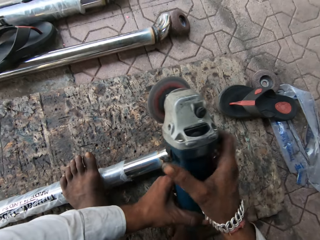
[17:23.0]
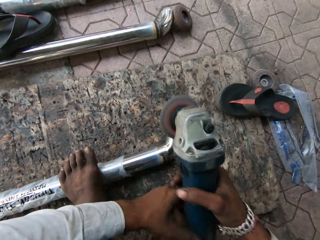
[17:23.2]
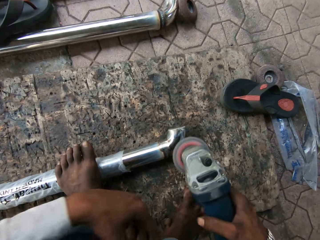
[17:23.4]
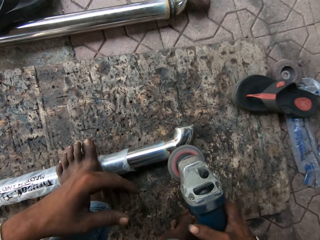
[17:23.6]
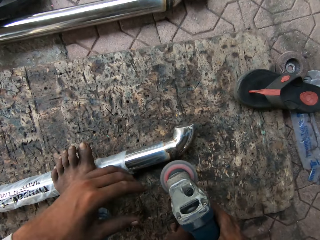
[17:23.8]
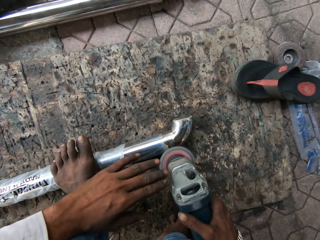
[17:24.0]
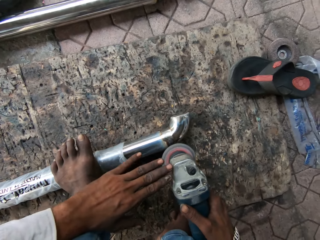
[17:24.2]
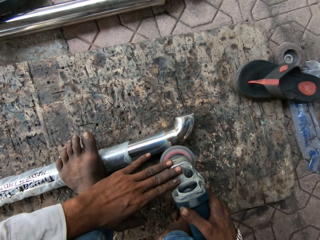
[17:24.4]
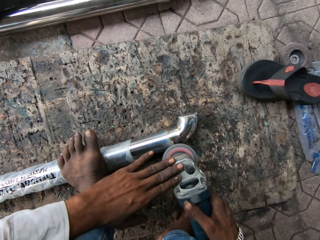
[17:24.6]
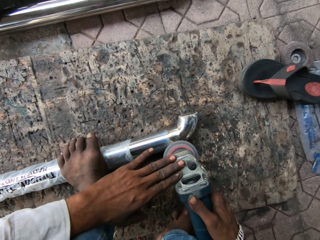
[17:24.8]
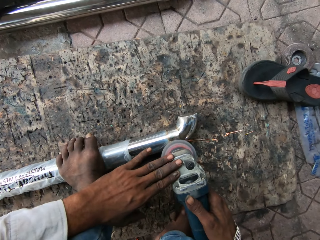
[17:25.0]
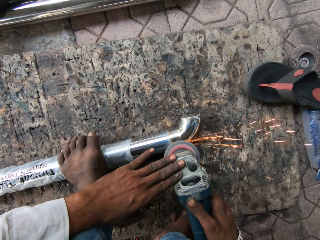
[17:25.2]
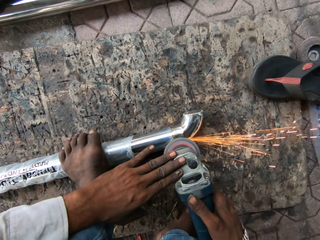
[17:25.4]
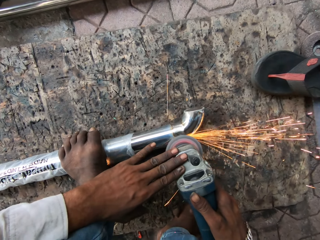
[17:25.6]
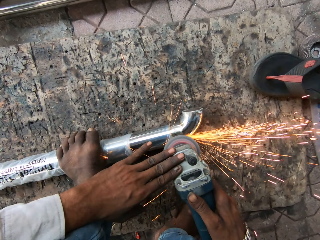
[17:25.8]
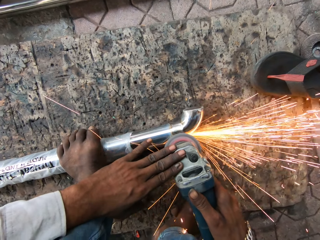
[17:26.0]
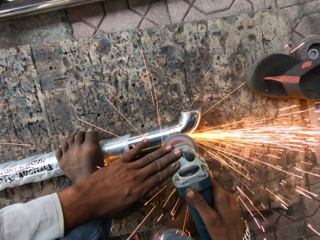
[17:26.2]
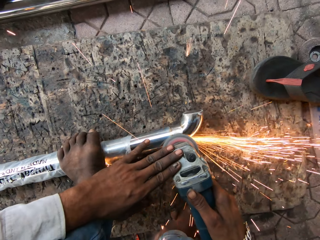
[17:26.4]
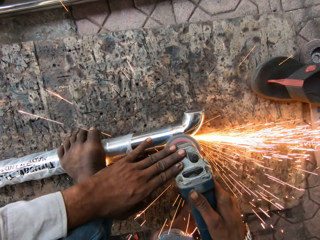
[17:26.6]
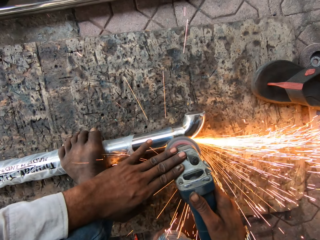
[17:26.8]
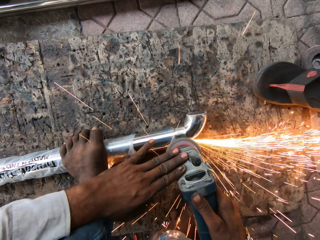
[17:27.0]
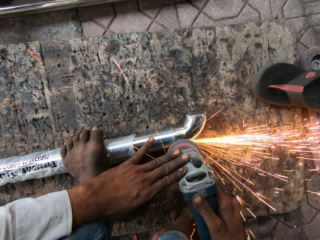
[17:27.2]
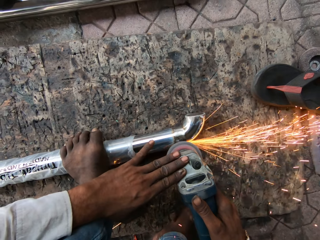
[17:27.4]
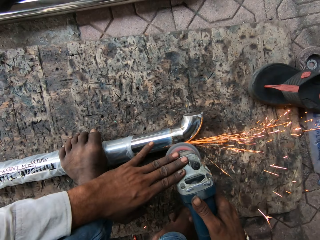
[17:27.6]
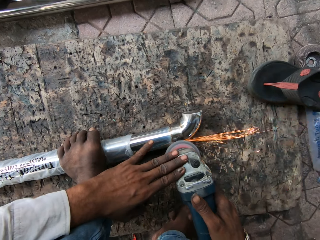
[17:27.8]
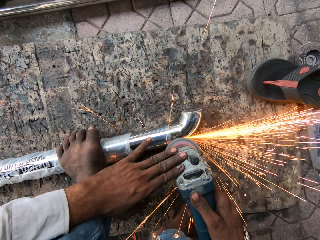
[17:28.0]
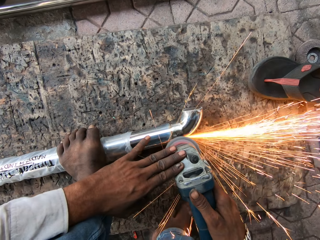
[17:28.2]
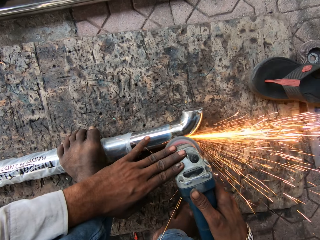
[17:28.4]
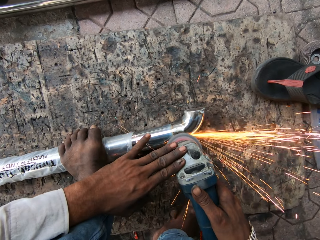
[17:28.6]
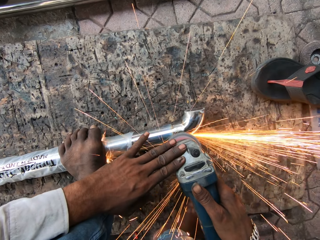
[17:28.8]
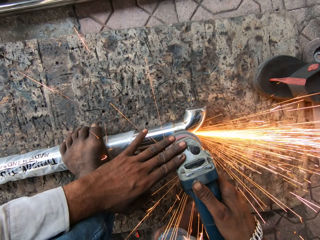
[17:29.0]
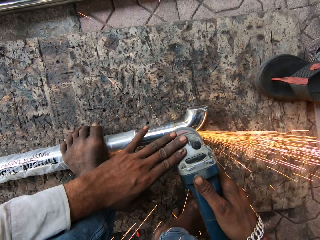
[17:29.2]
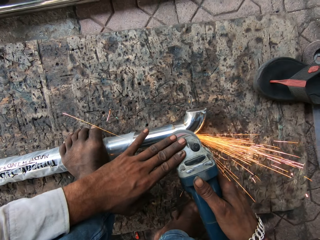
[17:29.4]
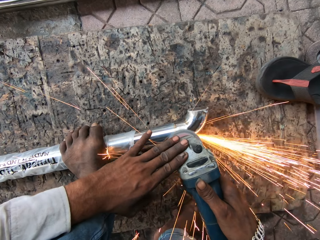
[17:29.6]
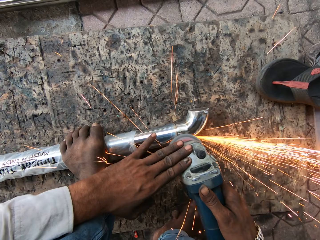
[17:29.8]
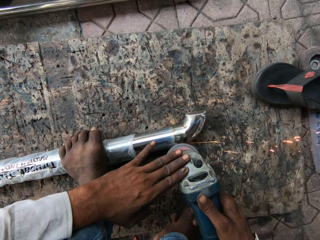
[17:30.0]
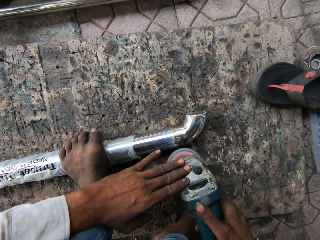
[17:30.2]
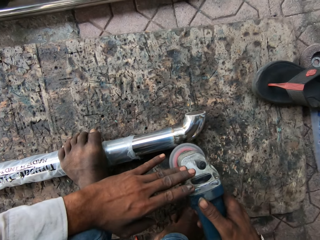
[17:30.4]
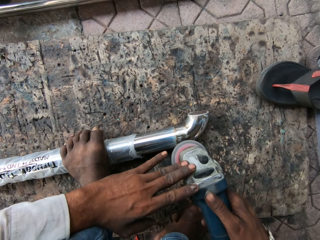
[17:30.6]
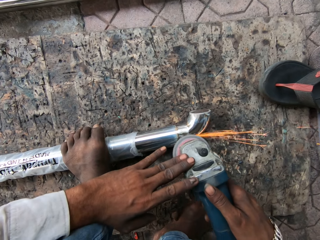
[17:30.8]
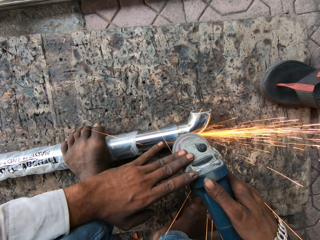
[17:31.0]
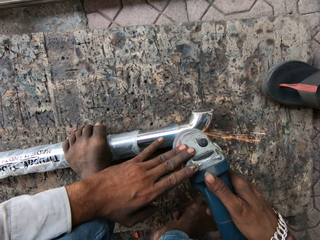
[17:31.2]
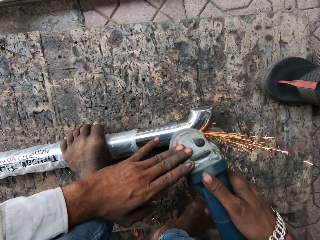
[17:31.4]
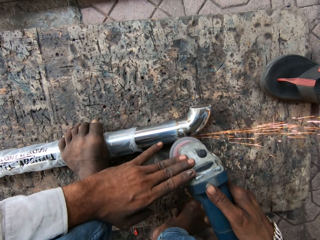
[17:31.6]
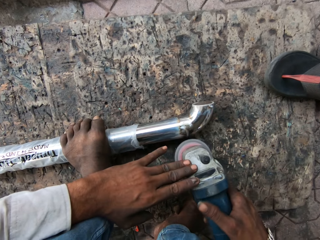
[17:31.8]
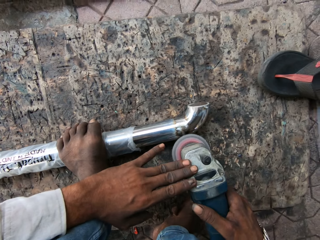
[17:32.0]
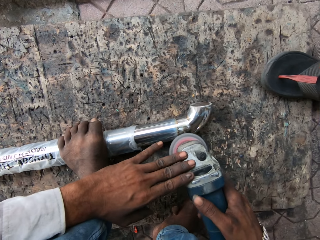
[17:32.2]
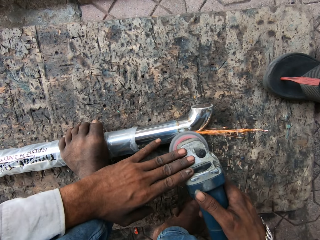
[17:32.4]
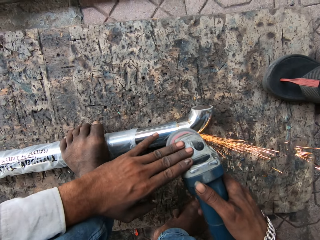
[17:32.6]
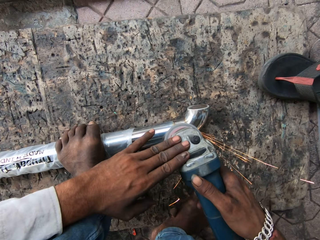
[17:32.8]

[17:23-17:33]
The camera wearer holds the angle grinder with both hands. They hold the angle grinder again. They smoothen the metal with the grinder.

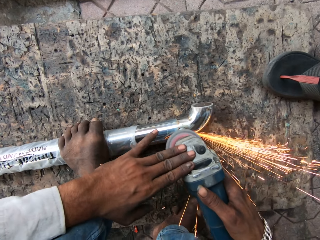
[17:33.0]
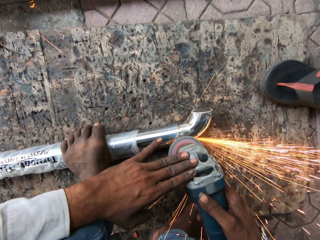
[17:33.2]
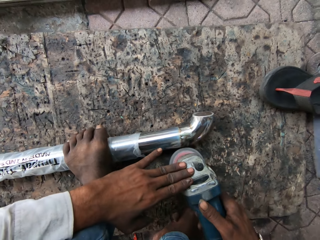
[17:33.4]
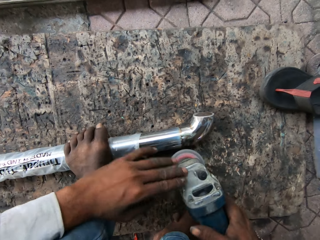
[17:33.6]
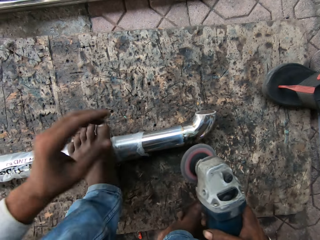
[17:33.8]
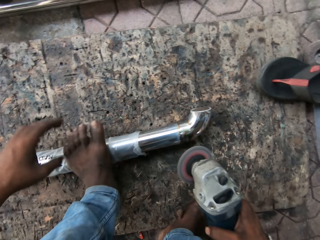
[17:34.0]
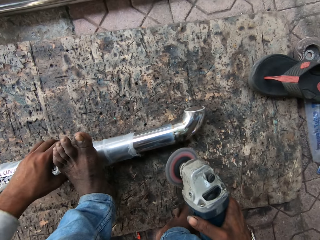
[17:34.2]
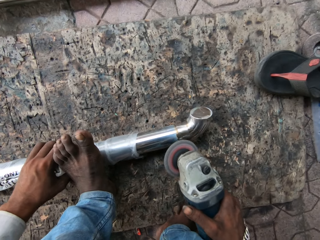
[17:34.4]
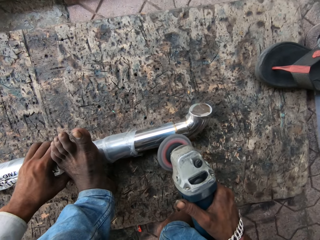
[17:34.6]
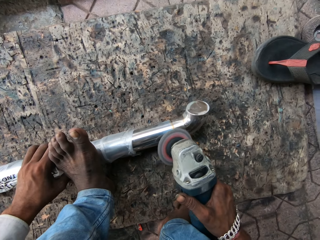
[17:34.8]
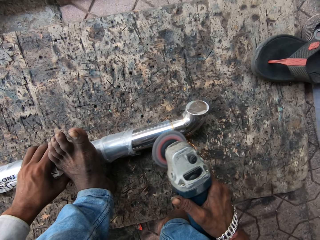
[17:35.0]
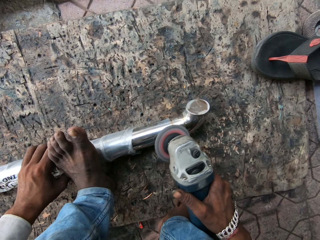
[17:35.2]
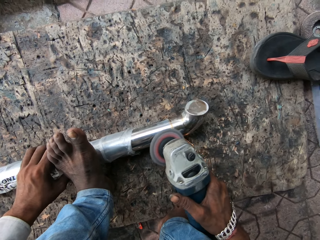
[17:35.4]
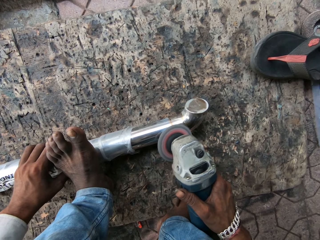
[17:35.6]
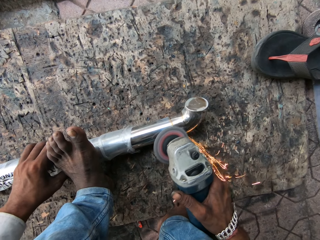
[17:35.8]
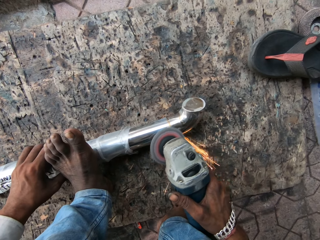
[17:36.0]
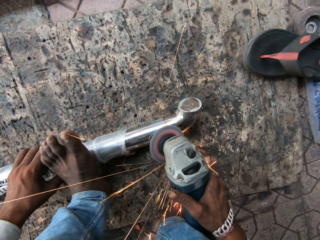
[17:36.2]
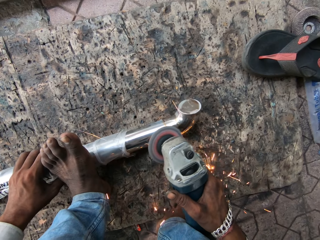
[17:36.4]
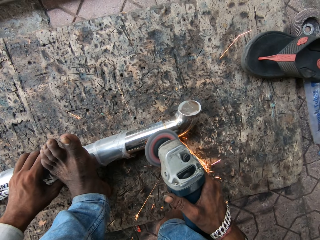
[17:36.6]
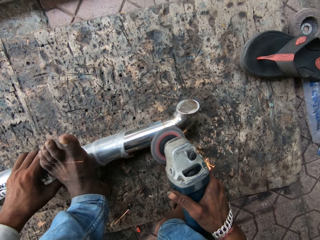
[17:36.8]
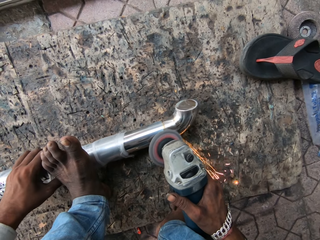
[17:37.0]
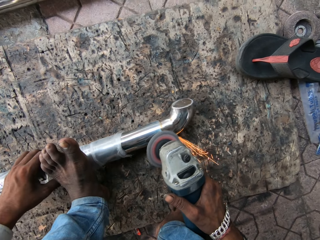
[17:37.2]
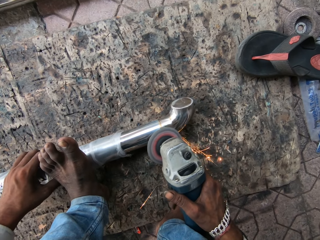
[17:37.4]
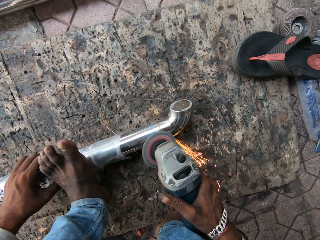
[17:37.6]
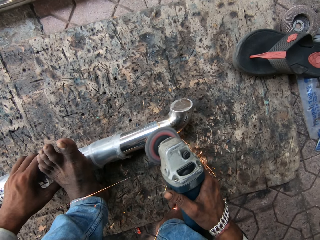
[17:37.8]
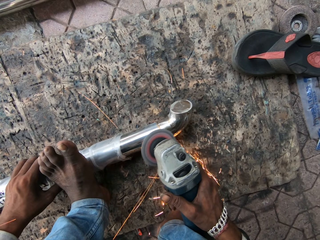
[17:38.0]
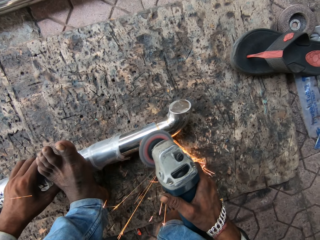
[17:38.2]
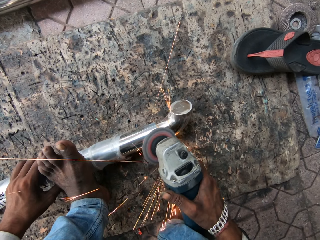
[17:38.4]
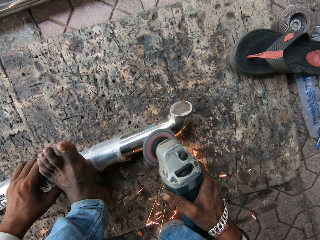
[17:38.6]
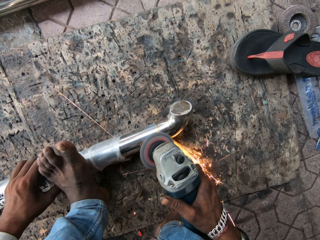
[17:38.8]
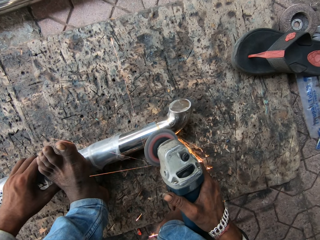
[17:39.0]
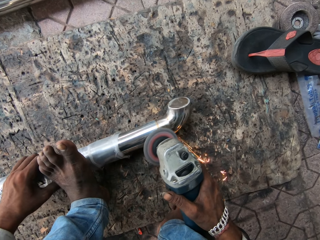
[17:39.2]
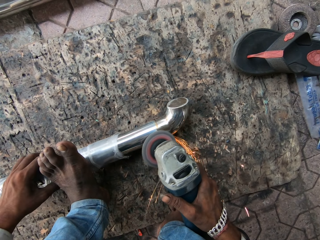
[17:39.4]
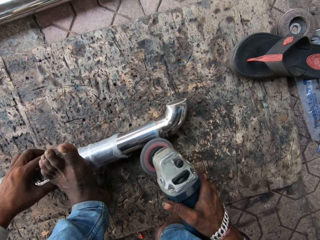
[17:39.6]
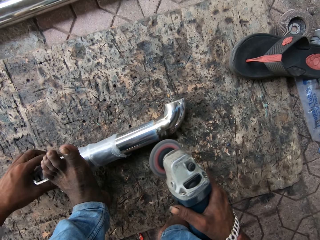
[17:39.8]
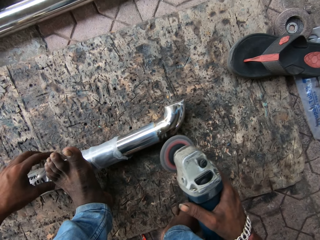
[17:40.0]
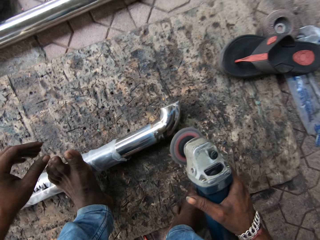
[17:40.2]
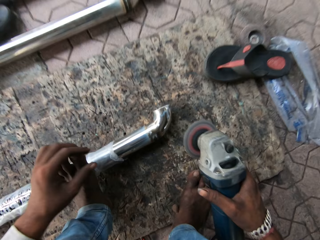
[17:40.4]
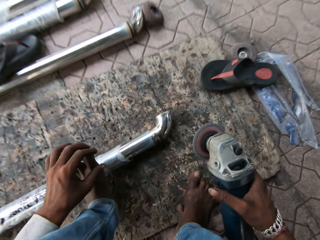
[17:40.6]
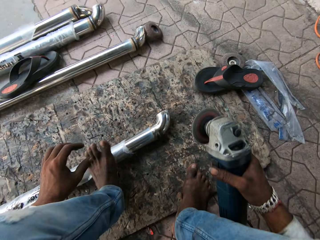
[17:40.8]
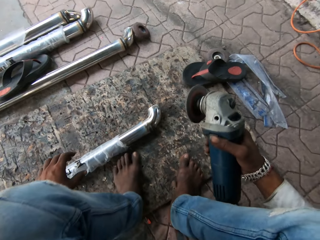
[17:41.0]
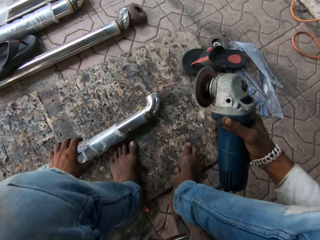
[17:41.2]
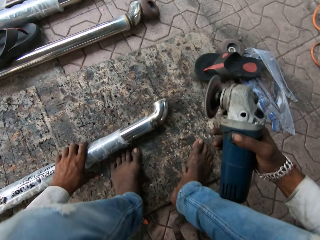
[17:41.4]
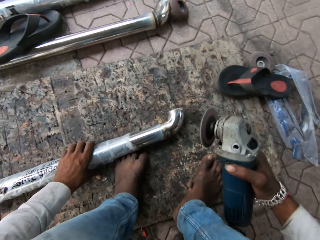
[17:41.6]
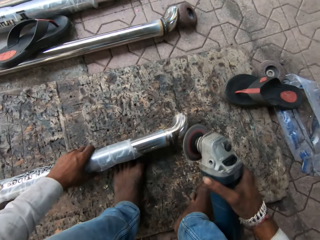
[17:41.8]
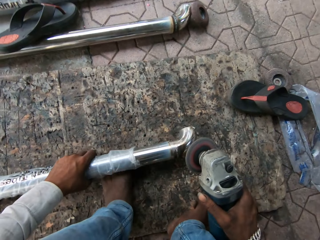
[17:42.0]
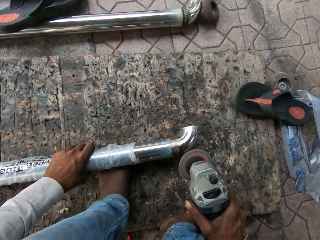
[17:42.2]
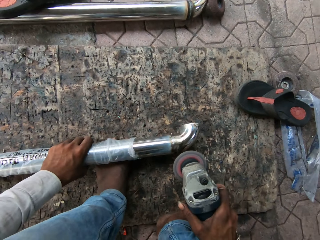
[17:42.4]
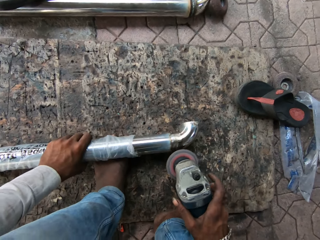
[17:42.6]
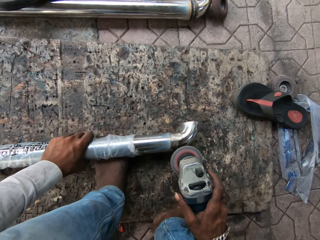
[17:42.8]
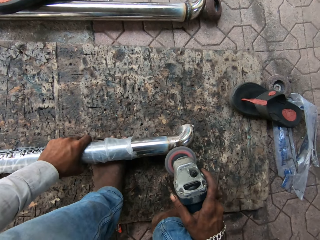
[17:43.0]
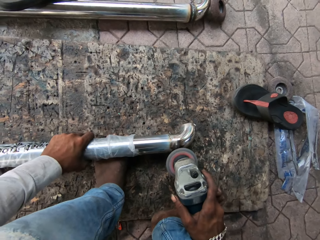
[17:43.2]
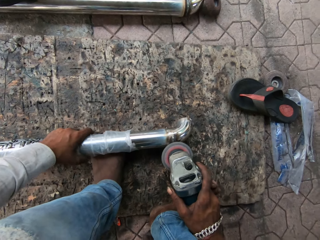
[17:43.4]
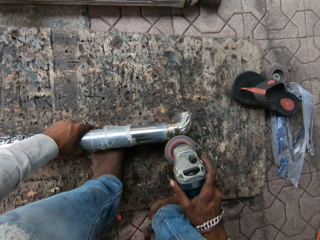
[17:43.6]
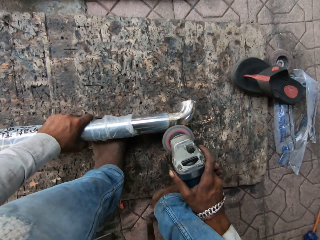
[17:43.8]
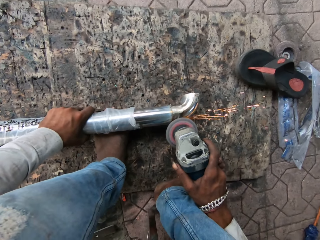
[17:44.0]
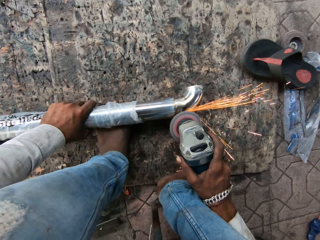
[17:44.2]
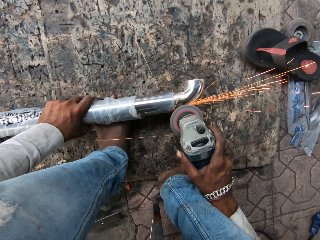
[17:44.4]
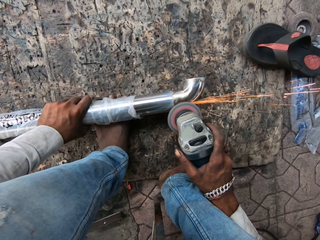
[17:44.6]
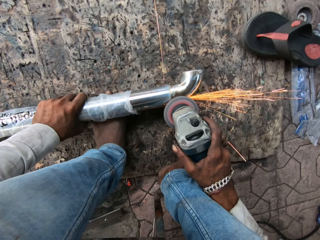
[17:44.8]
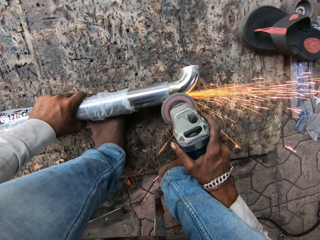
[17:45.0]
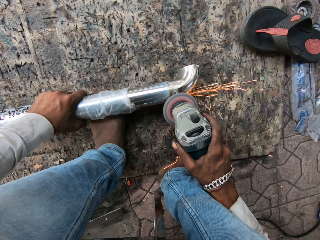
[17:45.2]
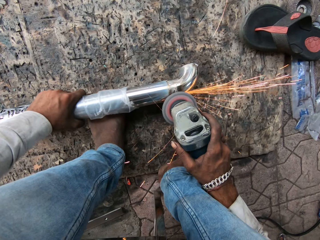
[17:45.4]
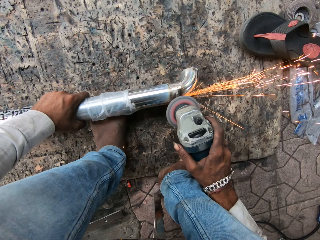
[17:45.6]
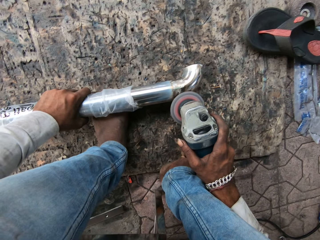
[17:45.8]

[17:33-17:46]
The camera wearer holds the metal. He polishes the metal. He steps the leg on the metal. He holds his feet. He holds the metal. He polishes the metal.
